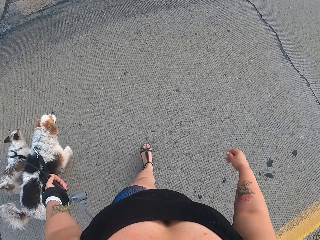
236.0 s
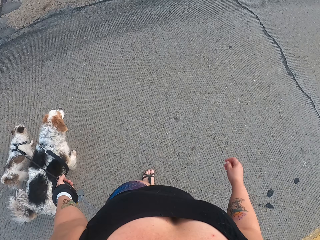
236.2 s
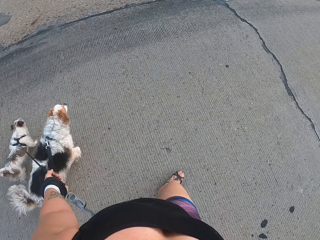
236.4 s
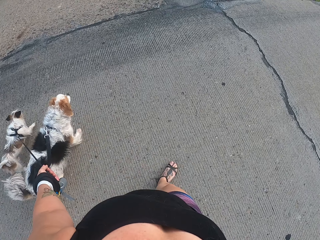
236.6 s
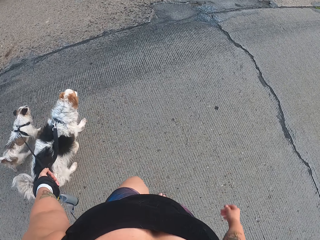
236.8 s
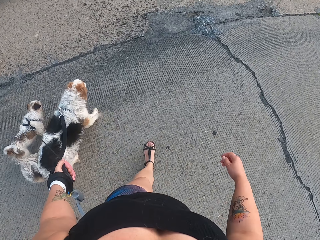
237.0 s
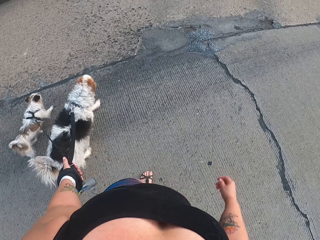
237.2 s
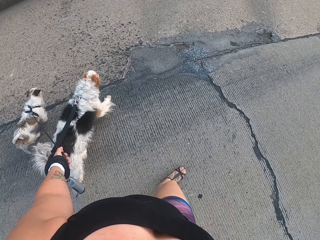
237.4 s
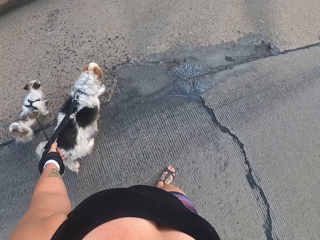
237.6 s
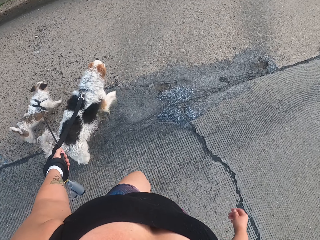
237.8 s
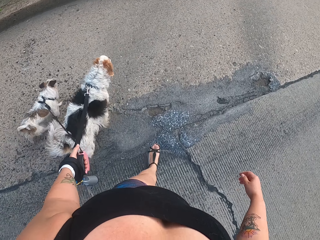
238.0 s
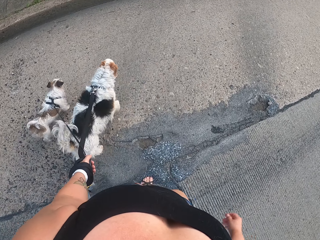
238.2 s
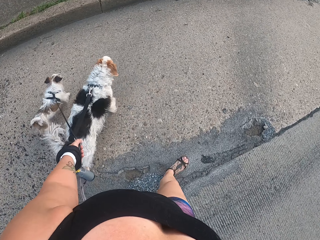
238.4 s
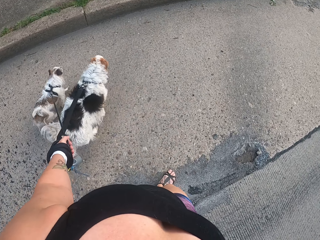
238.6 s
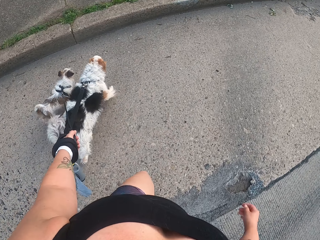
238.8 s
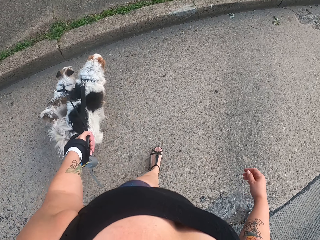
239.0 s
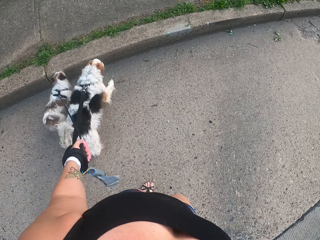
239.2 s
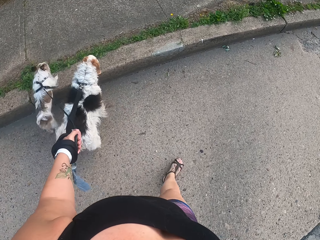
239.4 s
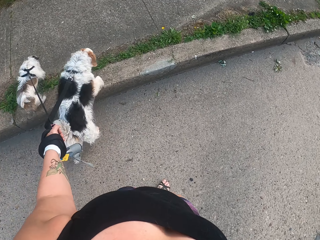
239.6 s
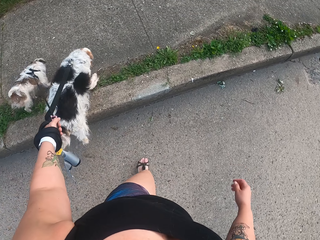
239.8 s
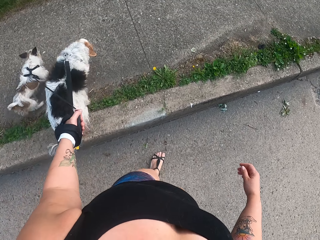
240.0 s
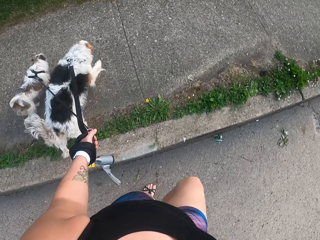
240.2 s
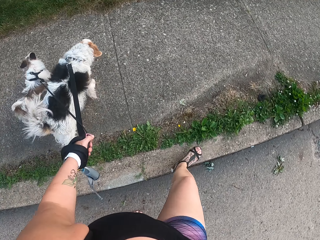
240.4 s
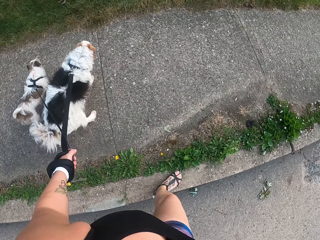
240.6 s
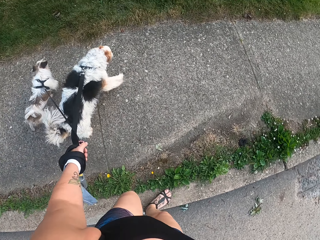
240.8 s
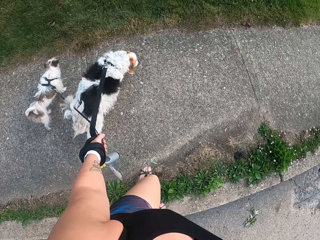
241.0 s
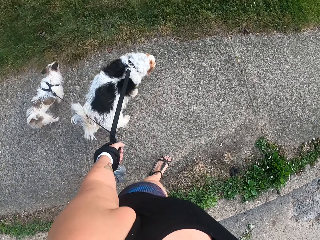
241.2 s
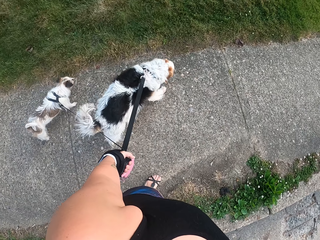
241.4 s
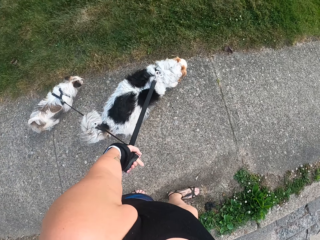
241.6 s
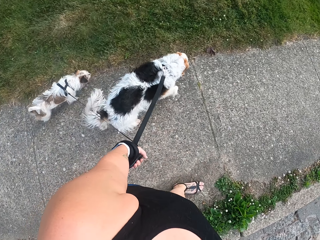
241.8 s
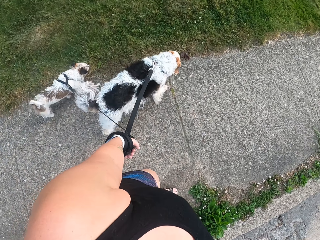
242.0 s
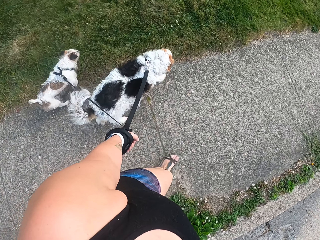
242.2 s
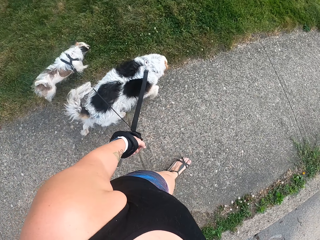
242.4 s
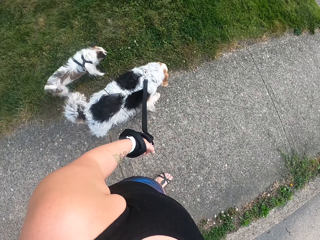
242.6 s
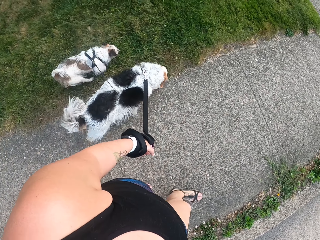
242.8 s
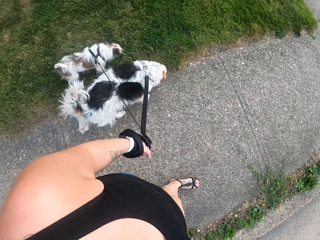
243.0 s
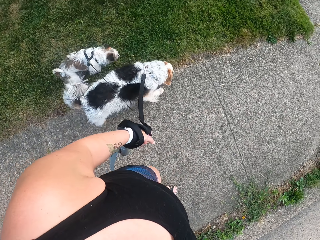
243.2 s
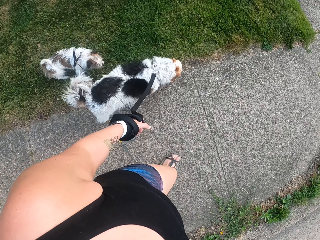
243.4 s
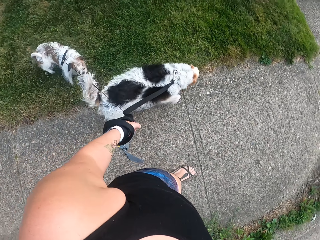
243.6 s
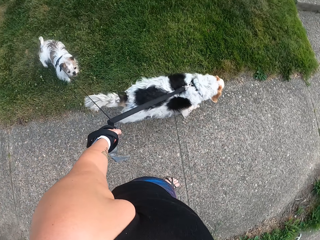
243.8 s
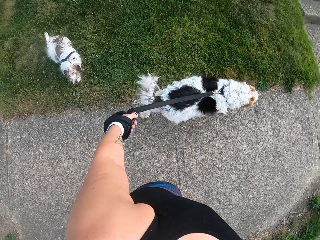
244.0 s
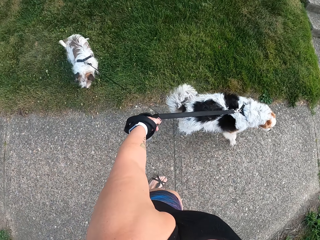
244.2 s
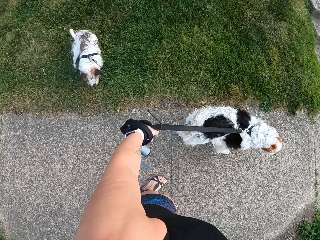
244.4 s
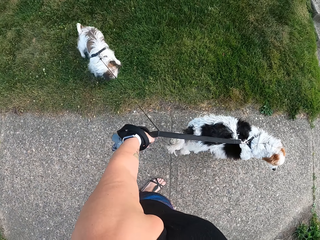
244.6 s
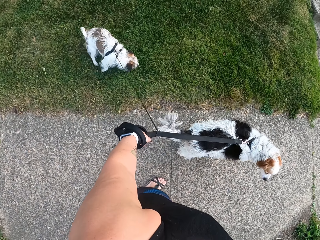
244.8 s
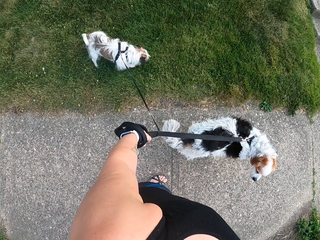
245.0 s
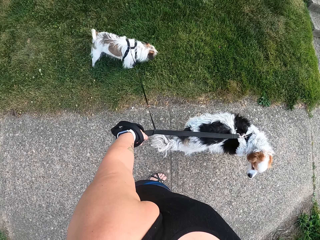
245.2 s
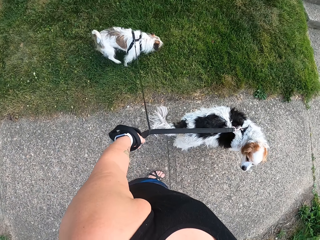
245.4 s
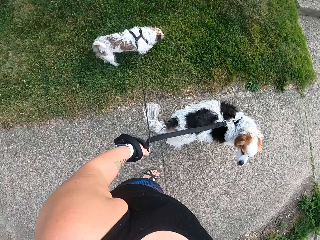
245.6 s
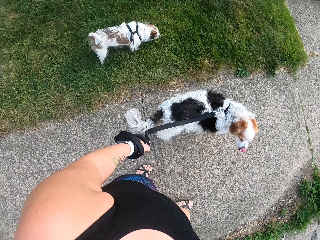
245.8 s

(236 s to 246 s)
The camera wearer pulls the dogs on the footpath. They walk on the sidewalk. They stand with the dogs on the footpath.

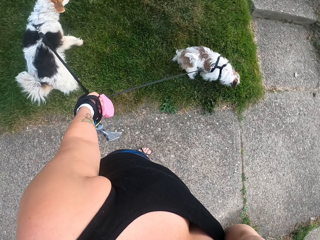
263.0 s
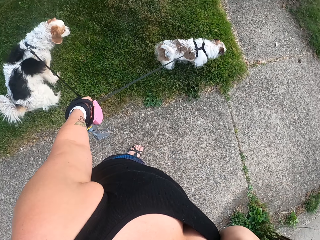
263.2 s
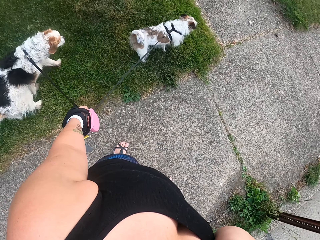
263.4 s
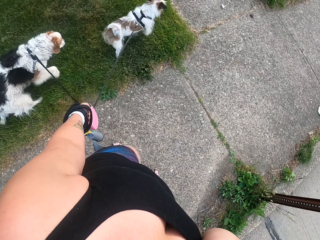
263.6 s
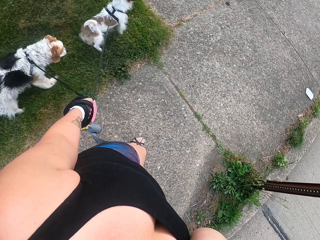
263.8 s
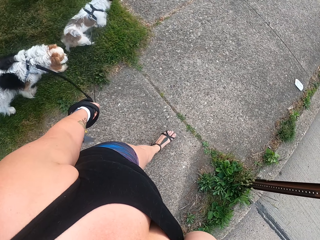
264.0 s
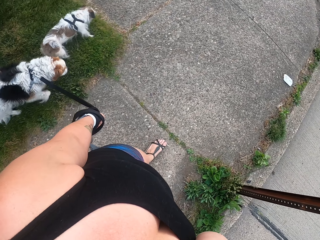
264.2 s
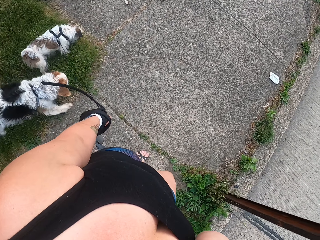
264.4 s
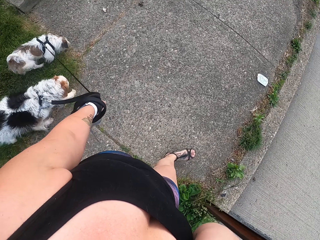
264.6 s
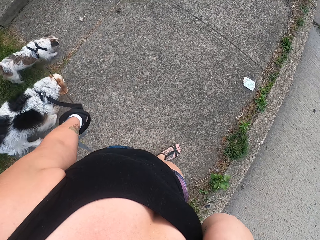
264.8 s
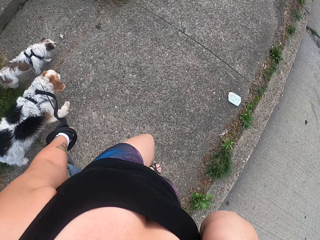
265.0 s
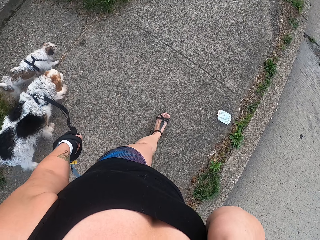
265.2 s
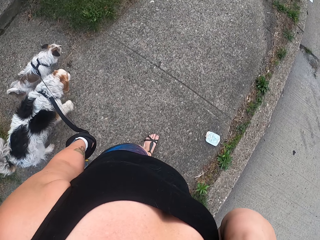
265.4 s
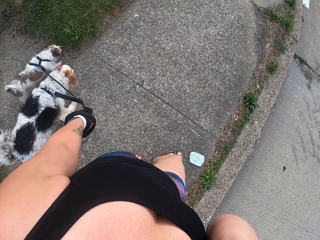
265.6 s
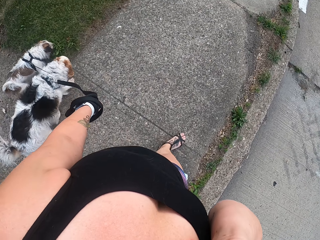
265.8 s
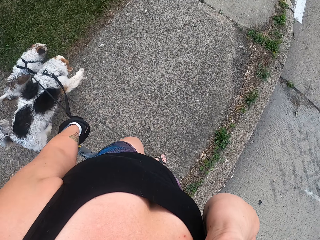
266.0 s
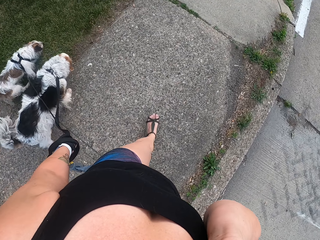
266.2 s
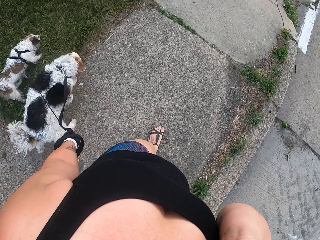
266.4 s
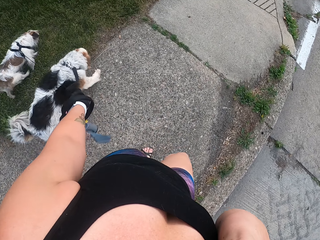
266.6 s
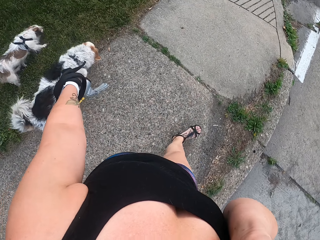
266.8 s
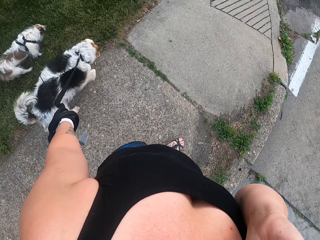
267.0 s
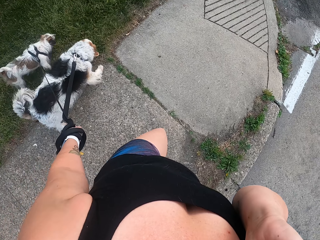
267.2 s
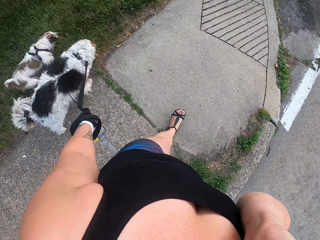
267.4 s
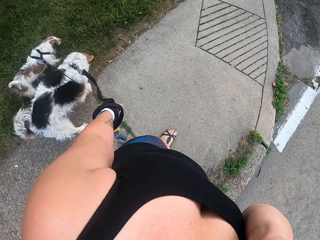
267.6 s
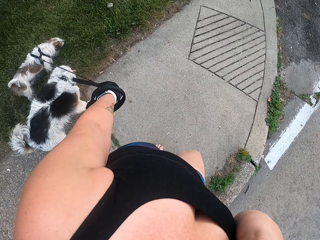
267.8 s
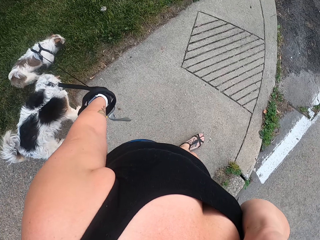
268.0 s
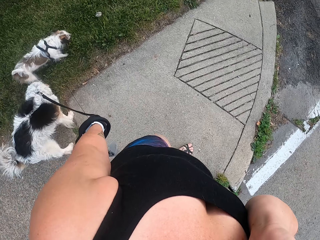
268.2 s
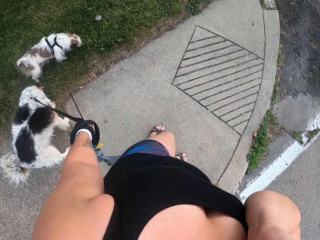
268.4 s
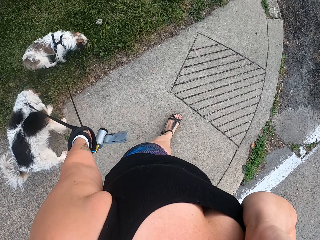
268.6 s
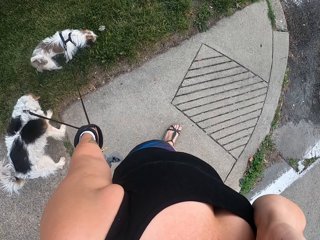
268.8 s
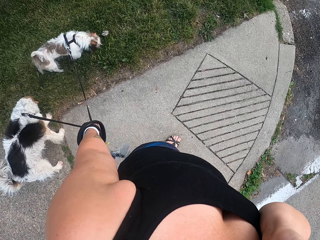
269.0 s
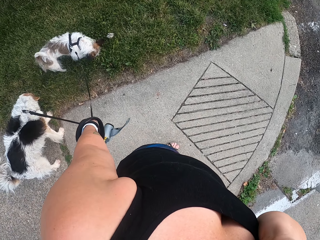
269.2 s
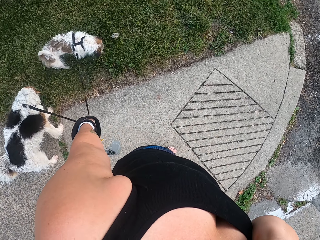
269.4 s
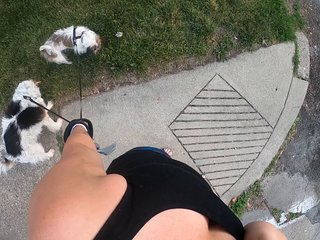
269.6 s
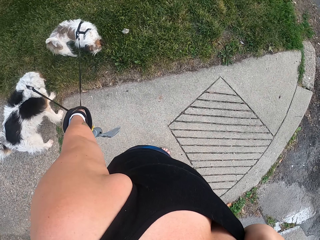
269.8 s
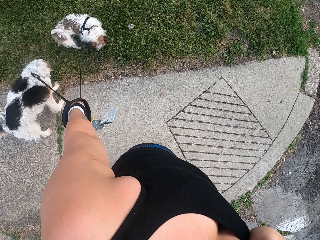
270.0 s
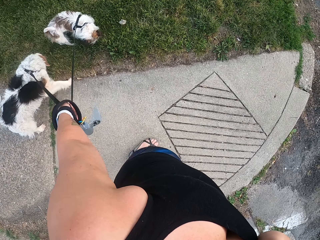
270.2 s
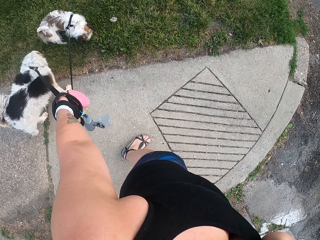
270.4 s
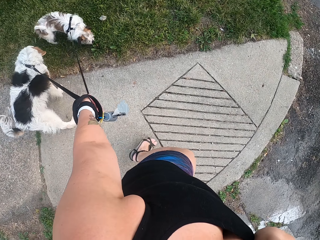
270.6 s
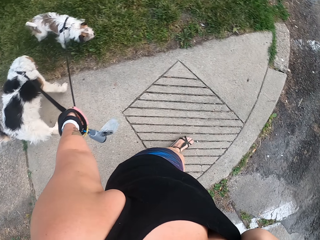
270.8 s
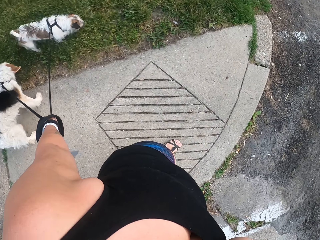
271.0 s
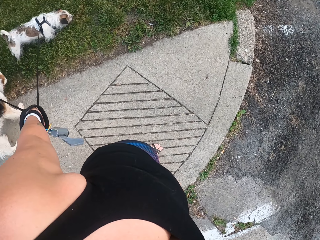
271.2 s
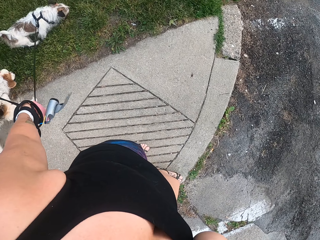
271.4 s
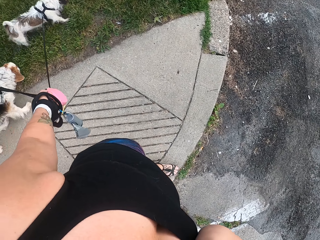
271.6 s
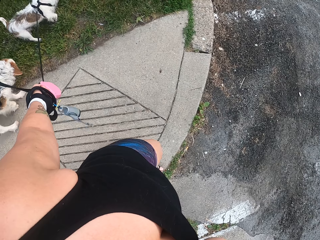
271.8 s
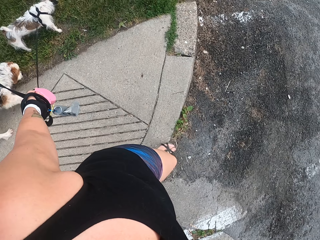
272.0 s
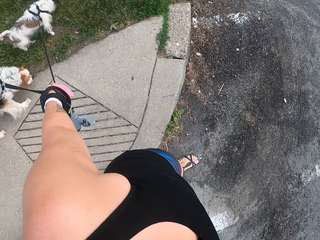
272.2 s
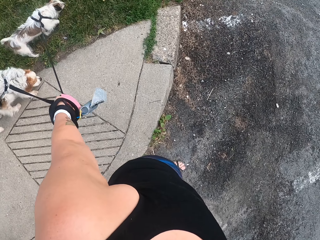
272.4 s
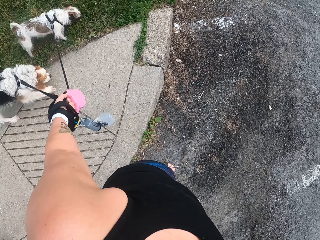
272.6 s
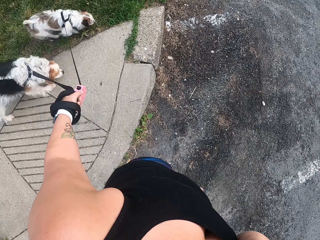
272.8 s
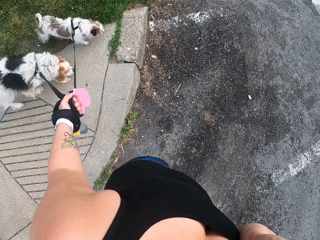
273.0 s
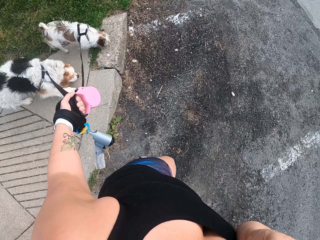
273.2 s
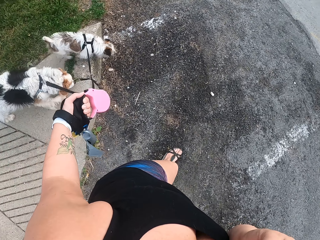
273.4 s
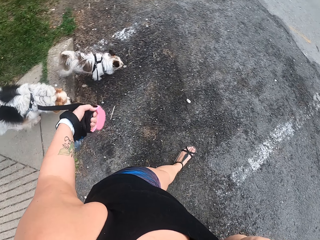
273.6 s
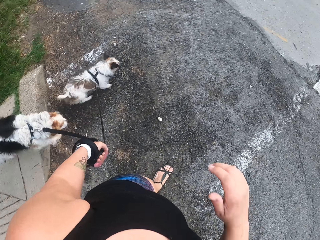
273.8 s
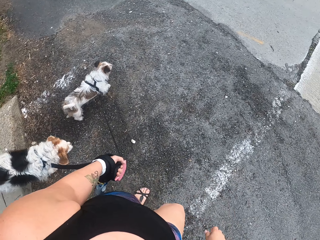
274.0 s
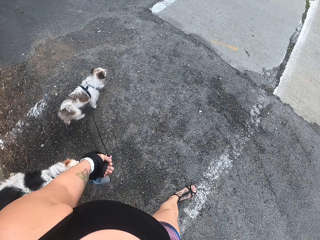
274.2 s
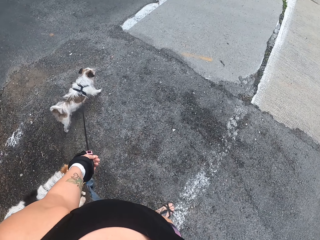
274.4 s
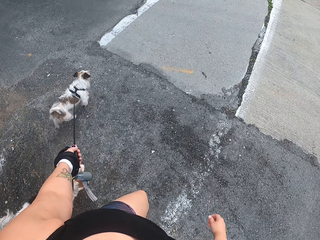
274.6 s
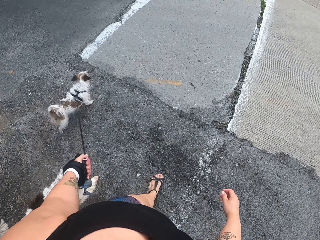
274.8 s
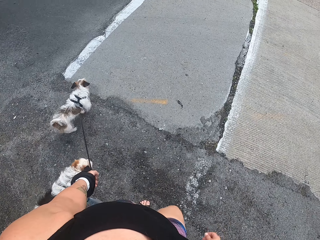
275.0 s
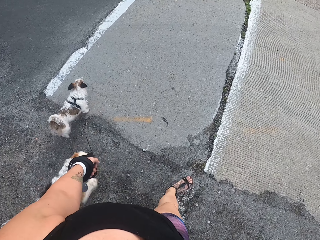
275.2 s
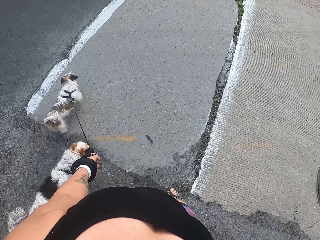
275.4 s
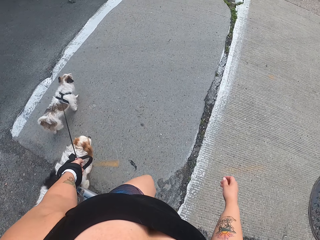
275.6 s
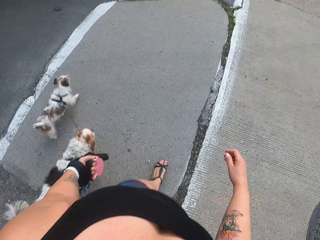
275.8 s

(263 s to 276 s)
The camera wearer pulls the dogs on the footpath. They walk on the sidewalk, stand on the sidewalk and walk on the tarmac road. They drop their hand from their head on their way with the dogs.
